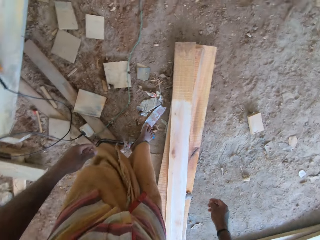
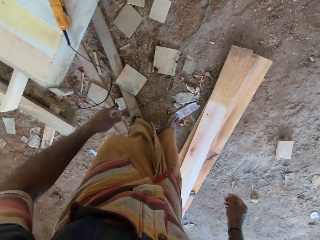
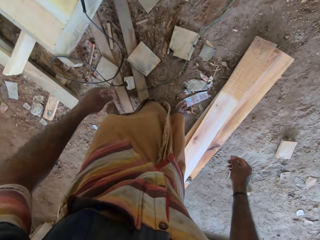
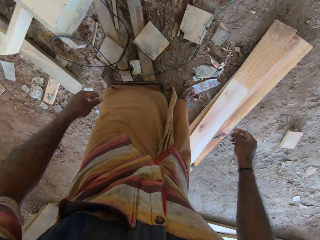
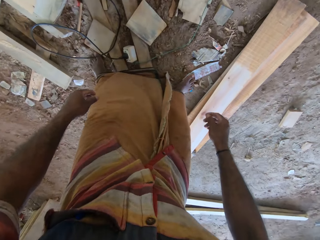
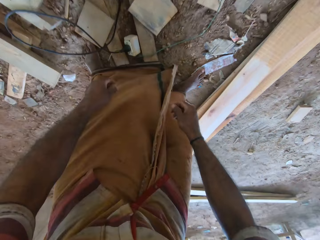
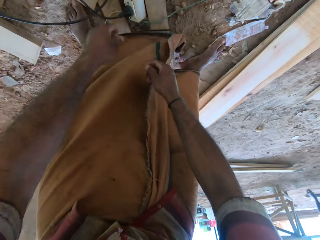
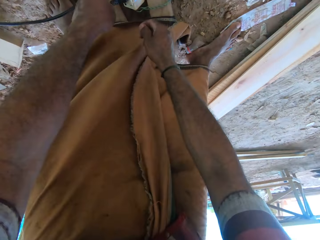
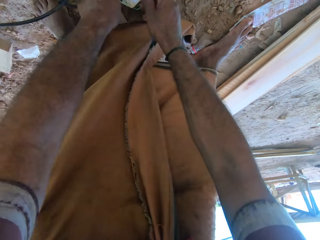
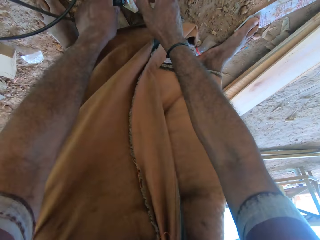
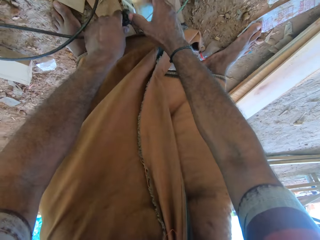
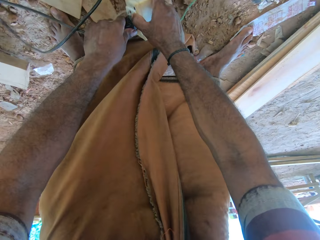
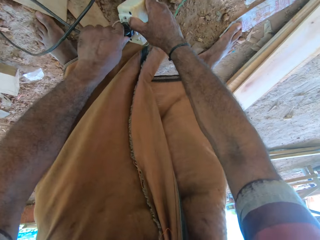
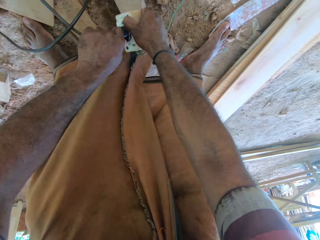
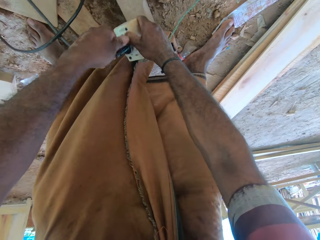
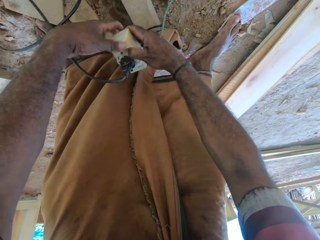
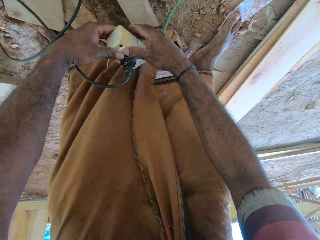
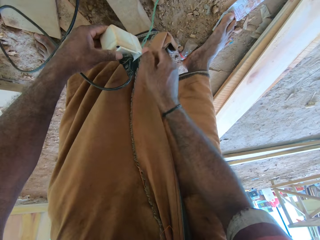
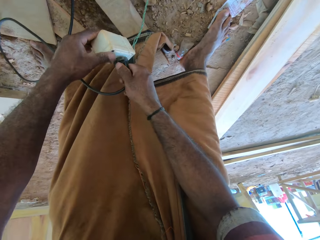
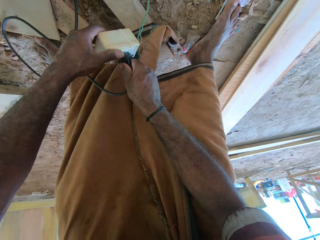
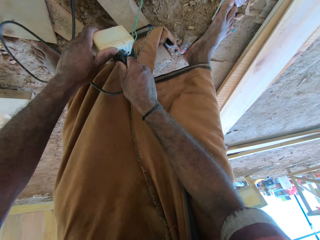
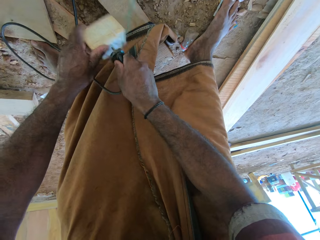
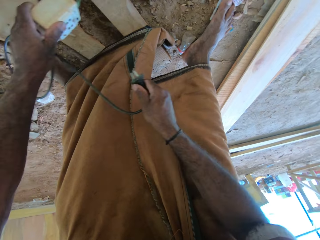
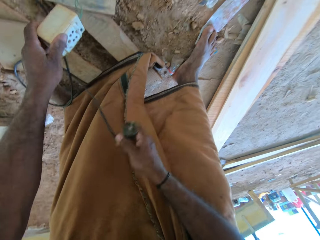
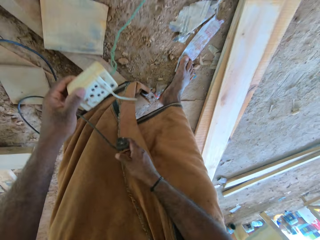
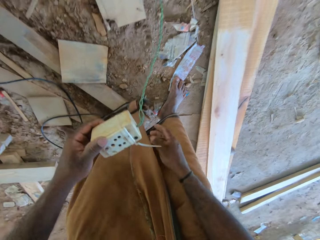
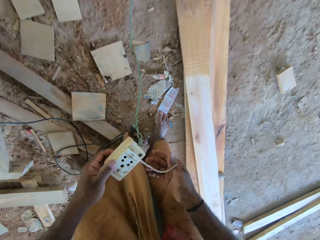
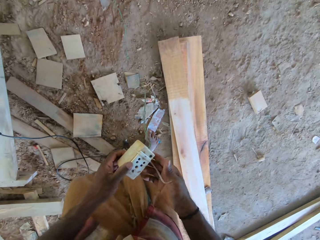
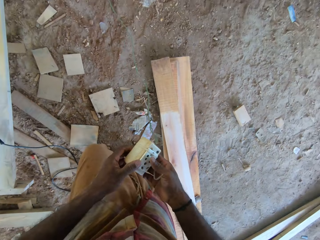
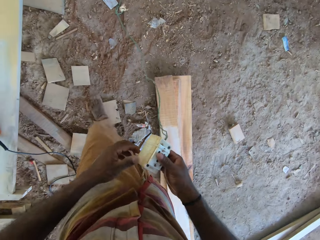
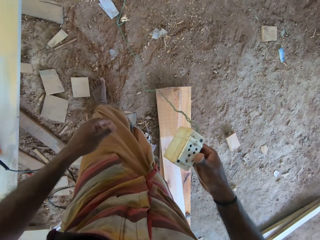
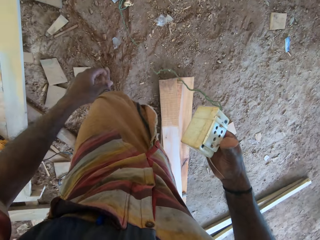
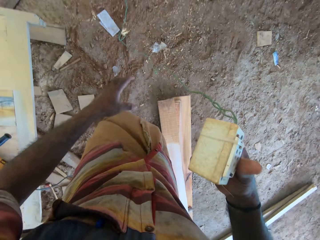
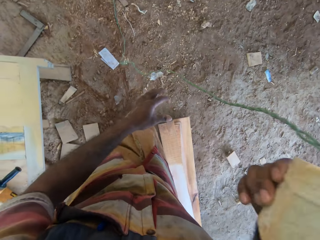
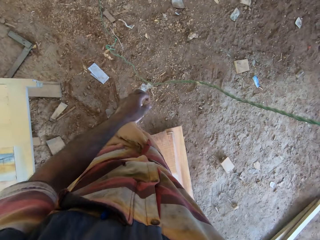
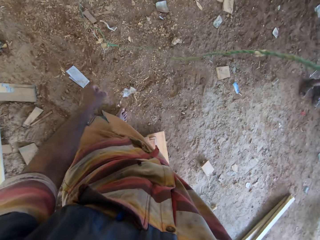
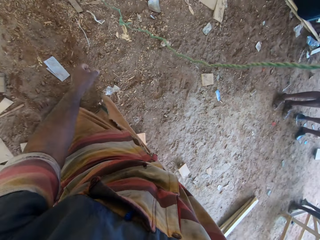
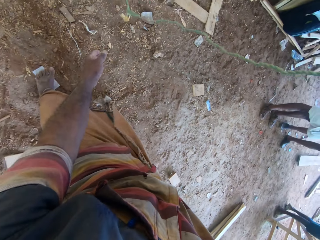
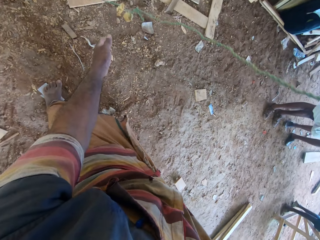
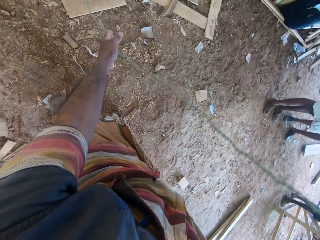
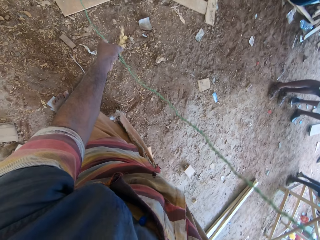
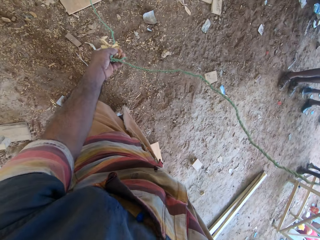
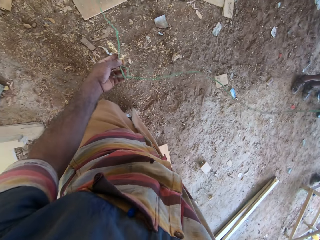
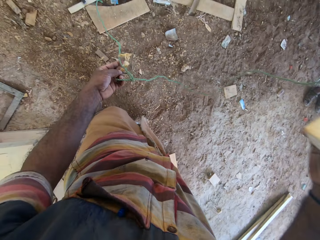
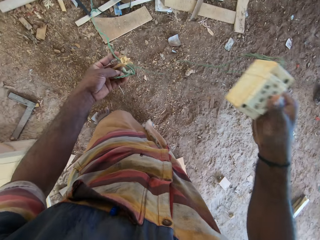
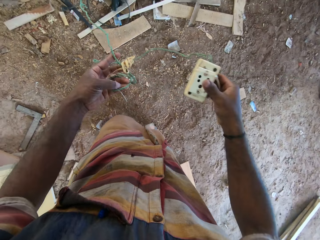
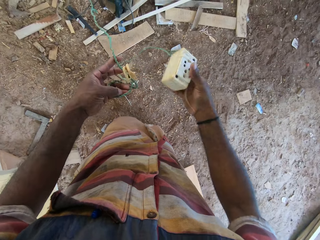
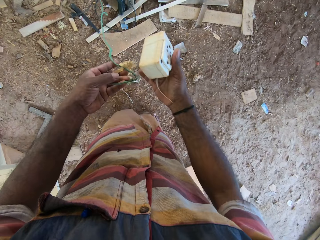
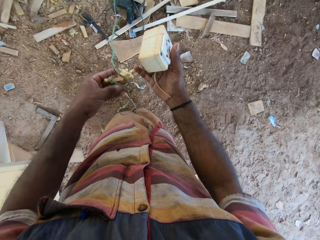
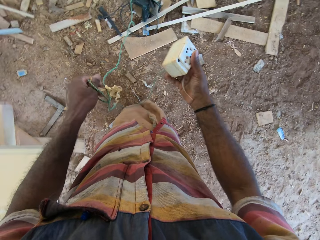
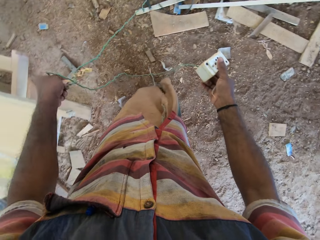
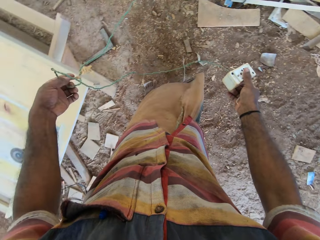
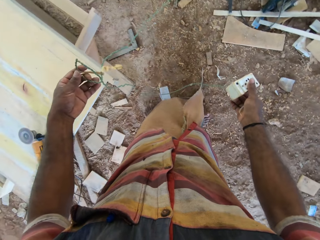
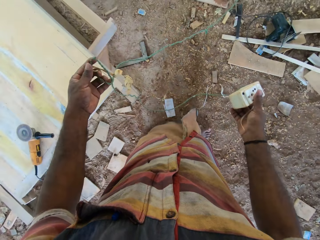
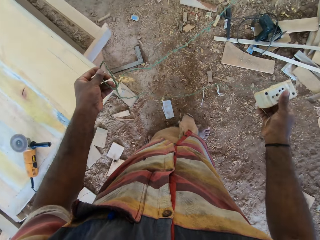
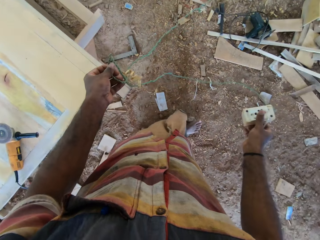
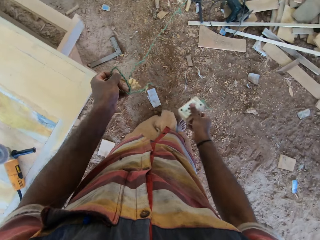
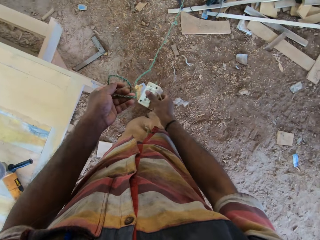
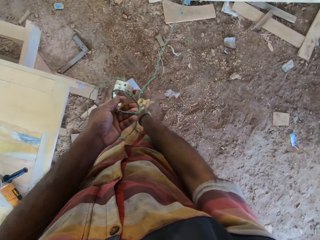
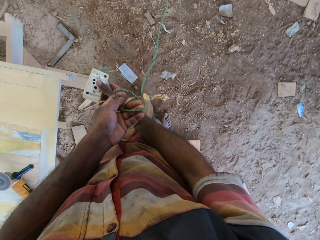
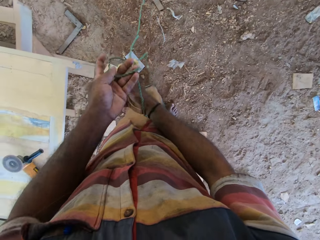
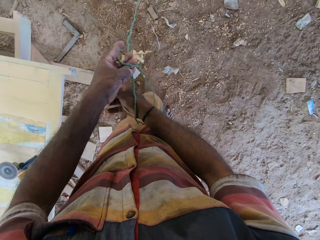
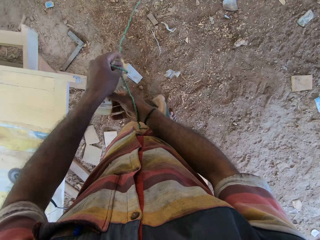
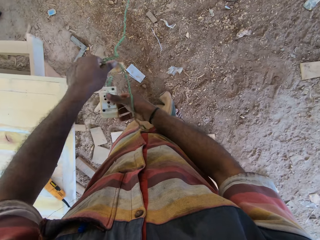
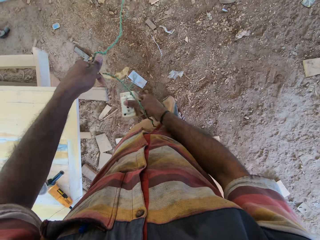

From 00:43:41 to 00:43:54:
The camera wearer moves around. They hold the cord and socket with both hands. They unplug the cord from the socket. They hold the socket. They walk ahead. They carry the socket with the right hand. They hold the green rope with the left hand. They move around both hands.

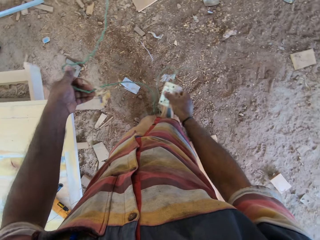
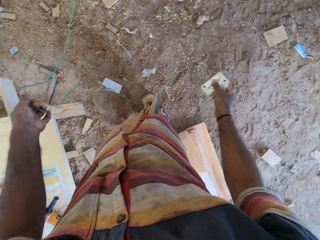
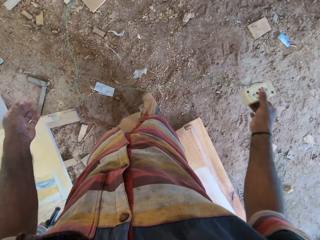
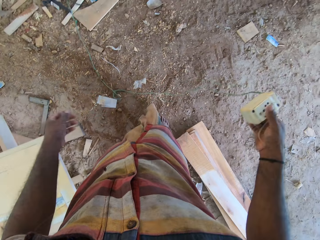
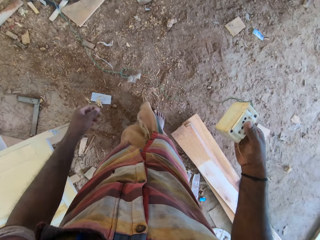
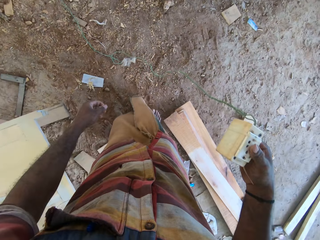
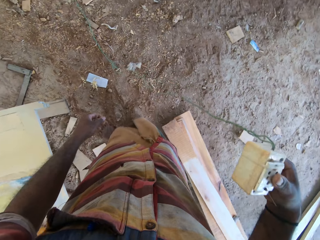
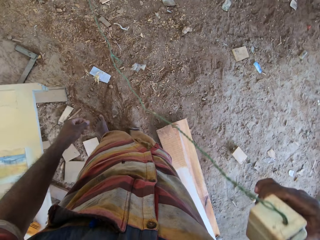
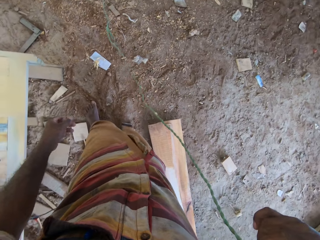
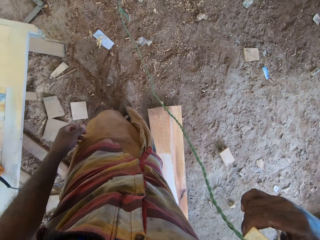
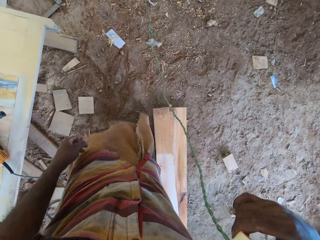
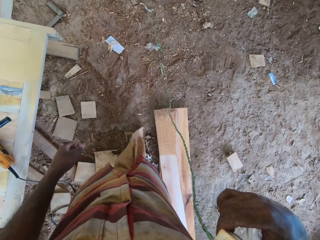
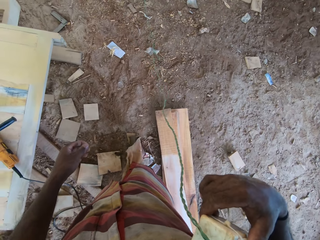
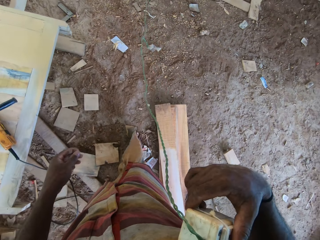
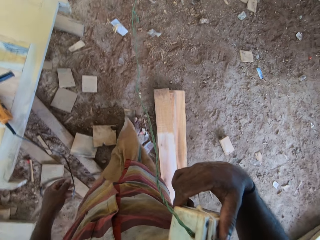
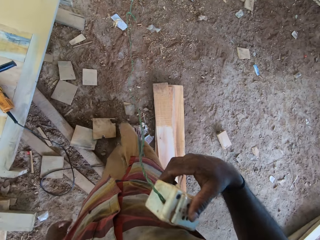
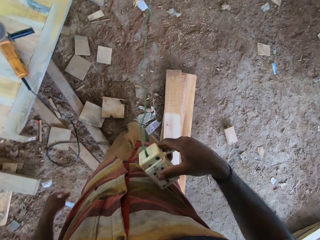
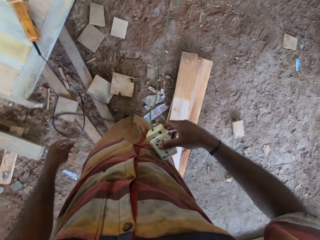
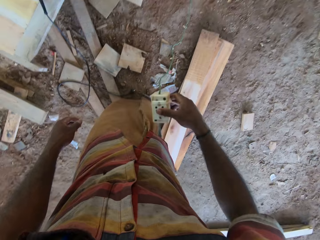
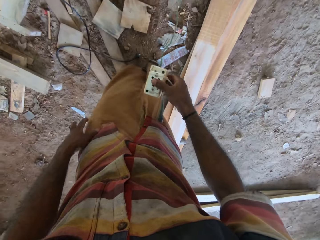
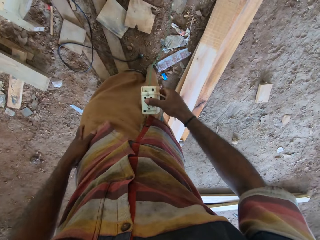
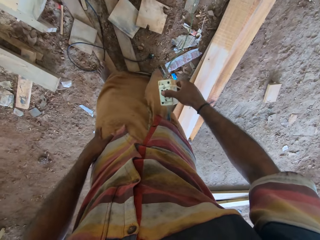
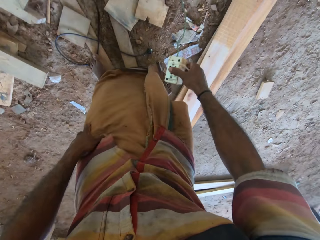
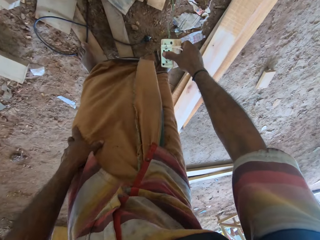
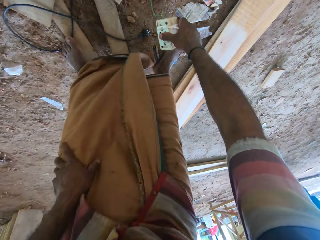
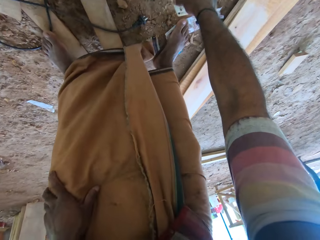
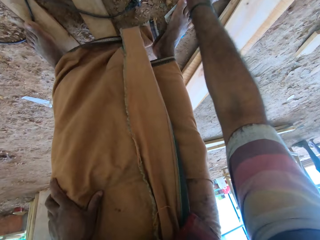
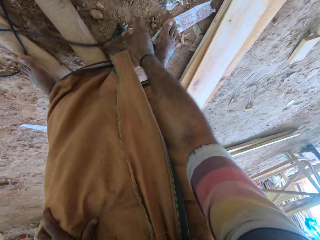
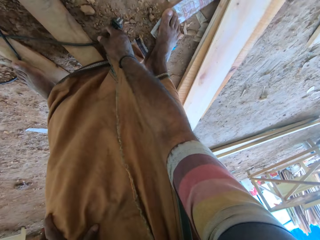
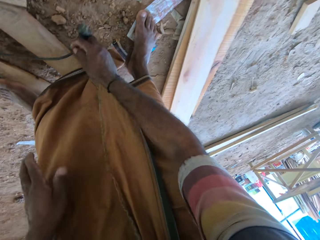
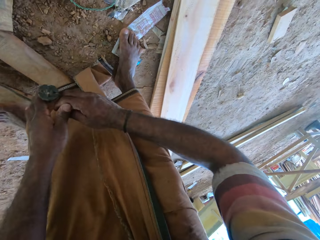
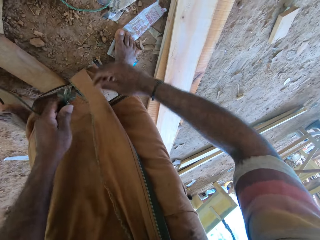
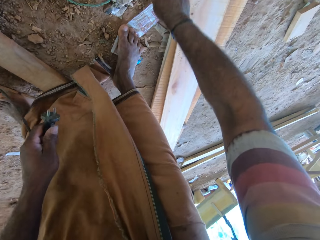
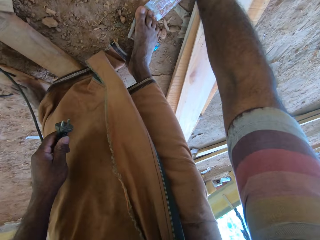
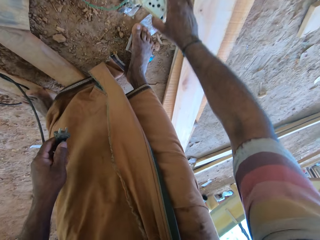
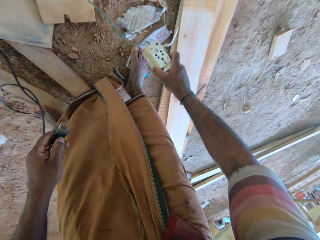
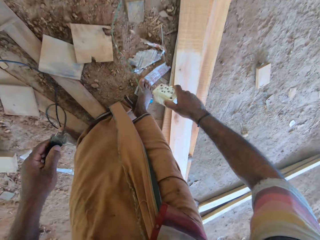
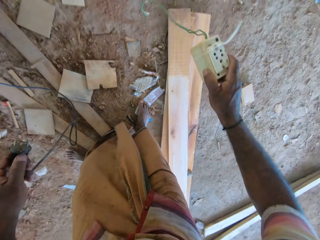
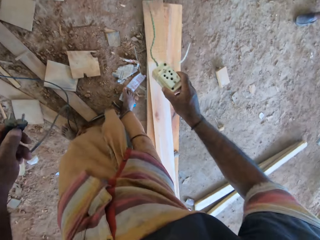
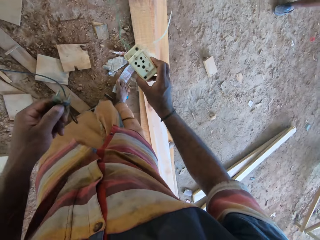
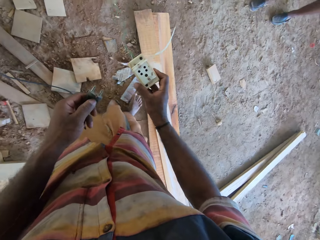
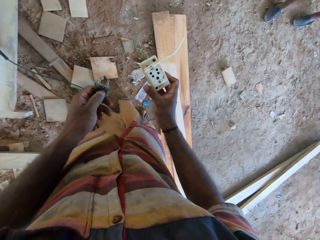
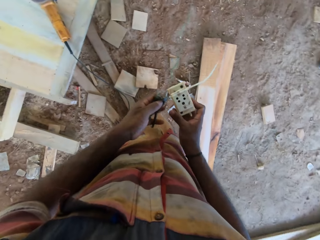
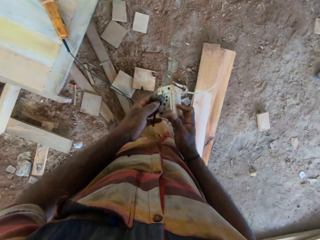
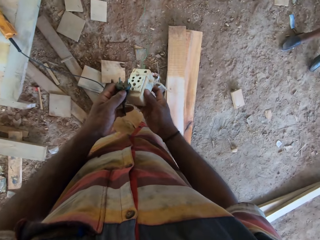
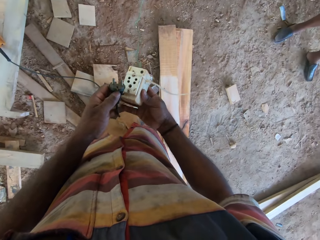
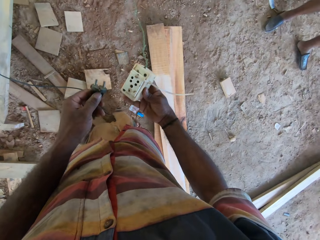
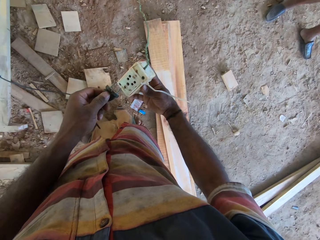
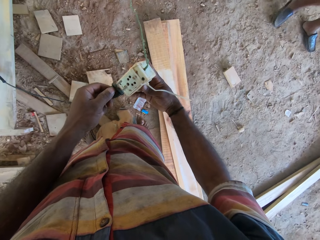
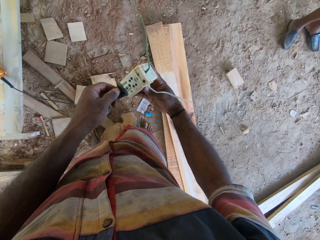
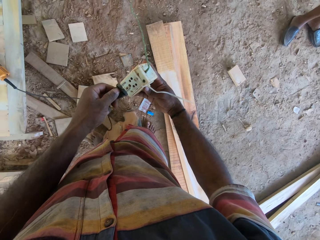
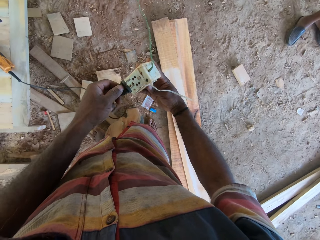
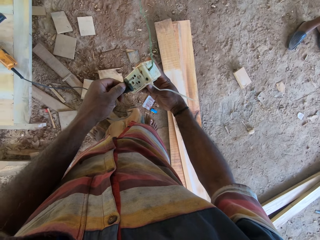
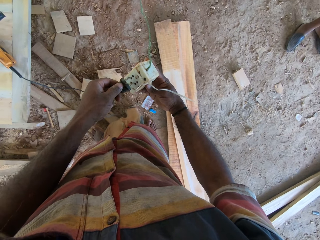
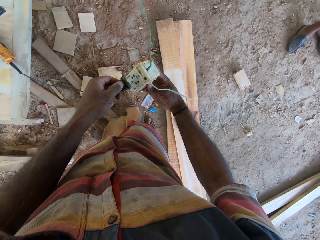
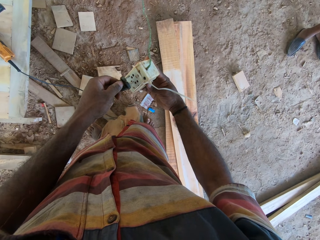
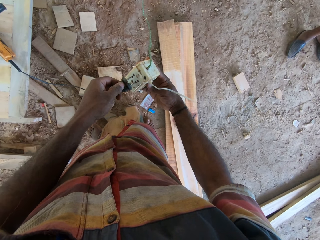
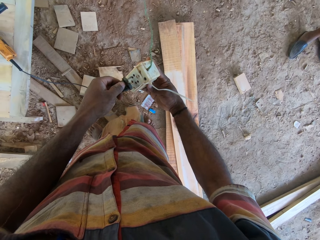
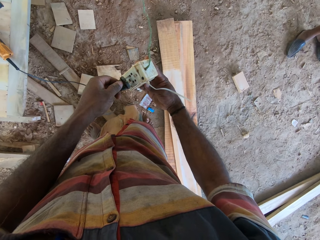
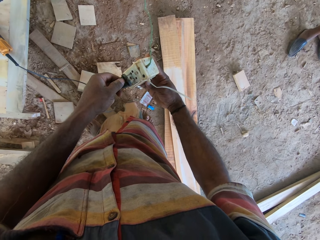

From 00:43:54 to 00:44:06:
The camera wearer untangles the rope with the right hand. They lift the socket with the right hand. They drop the socket. They pick up the cord. They pick up the socket. They plug in the cord to the socket.
